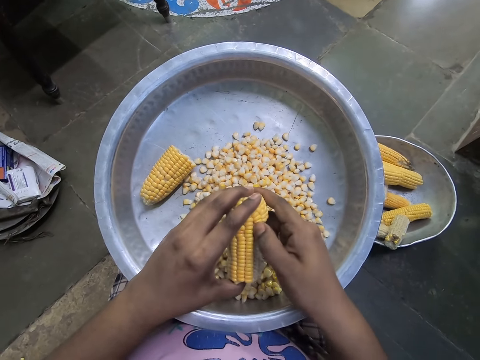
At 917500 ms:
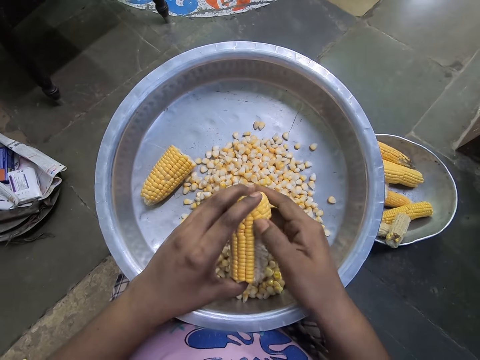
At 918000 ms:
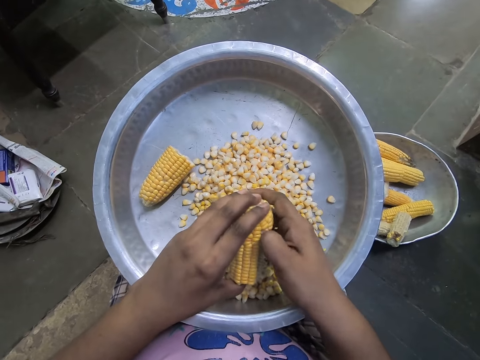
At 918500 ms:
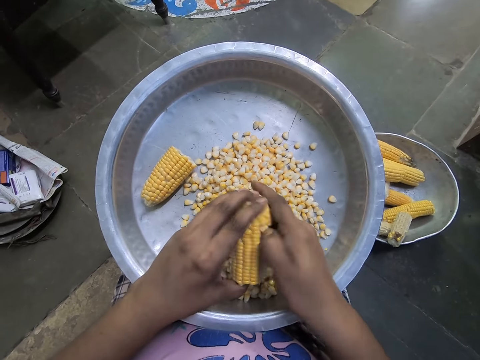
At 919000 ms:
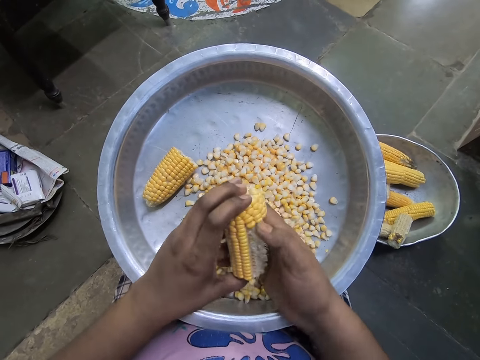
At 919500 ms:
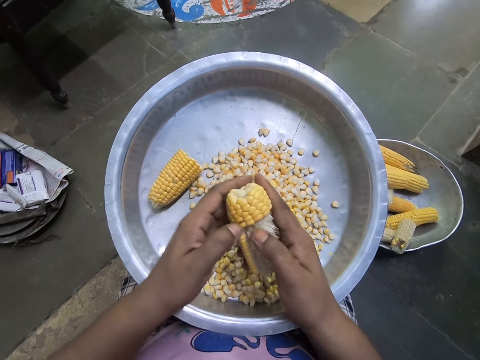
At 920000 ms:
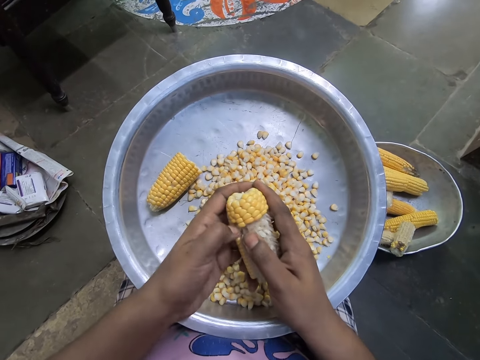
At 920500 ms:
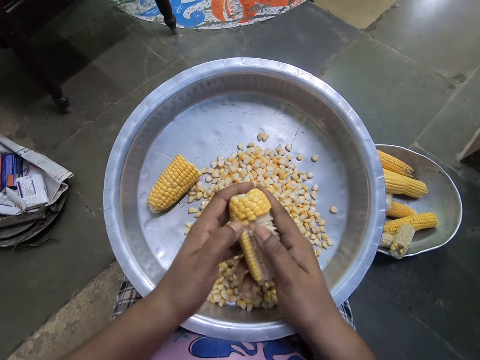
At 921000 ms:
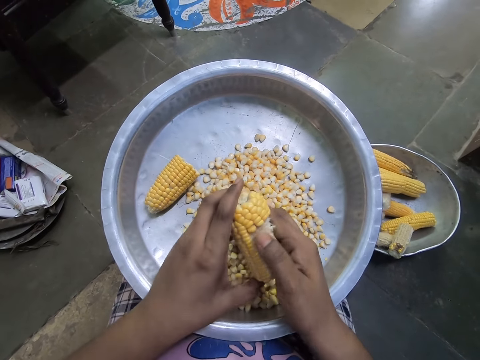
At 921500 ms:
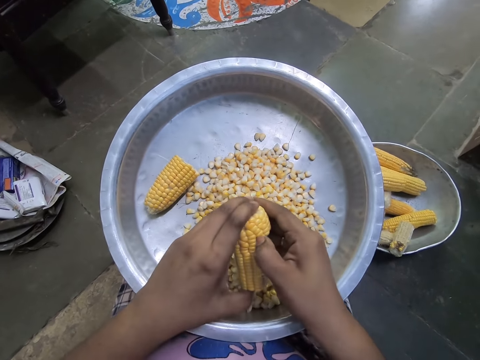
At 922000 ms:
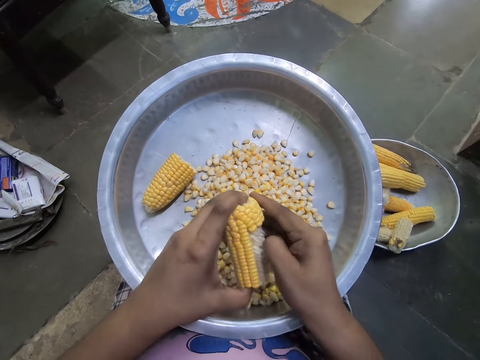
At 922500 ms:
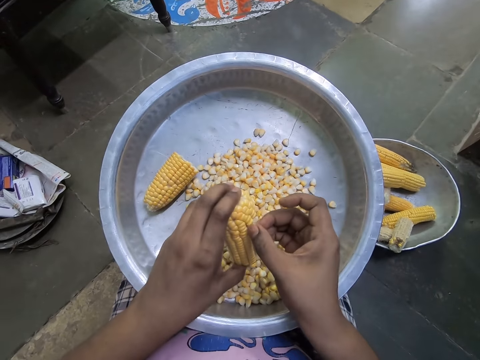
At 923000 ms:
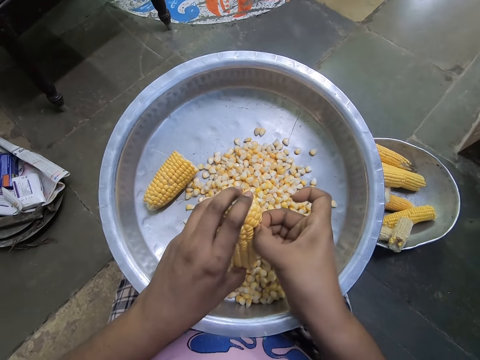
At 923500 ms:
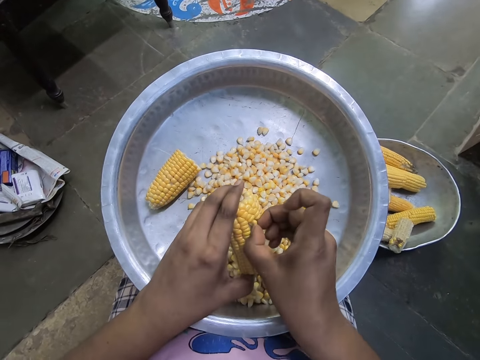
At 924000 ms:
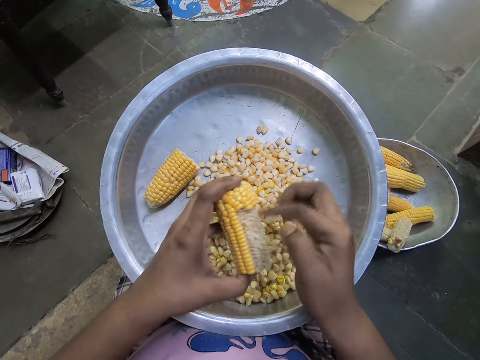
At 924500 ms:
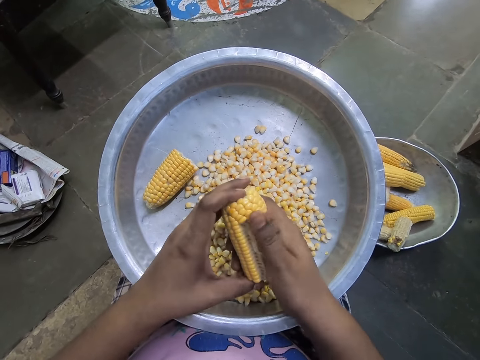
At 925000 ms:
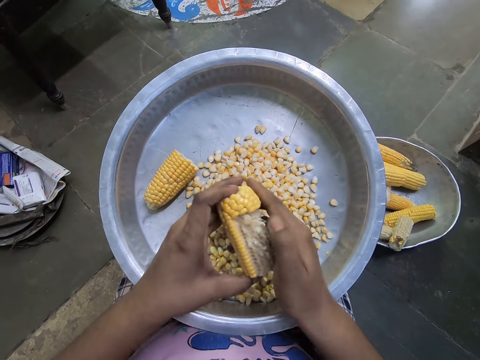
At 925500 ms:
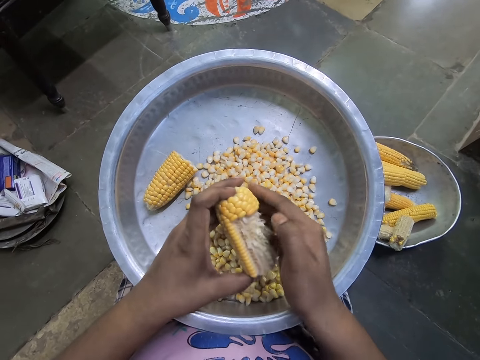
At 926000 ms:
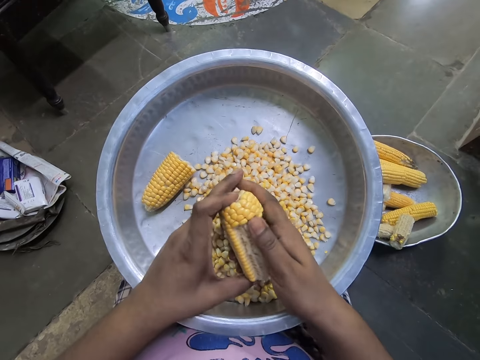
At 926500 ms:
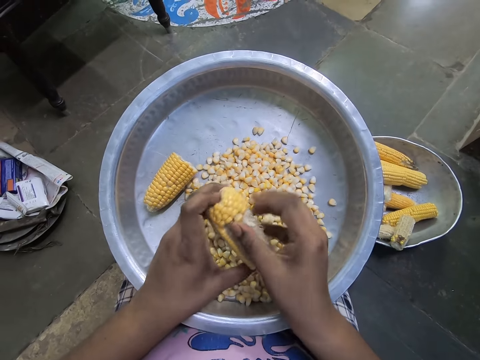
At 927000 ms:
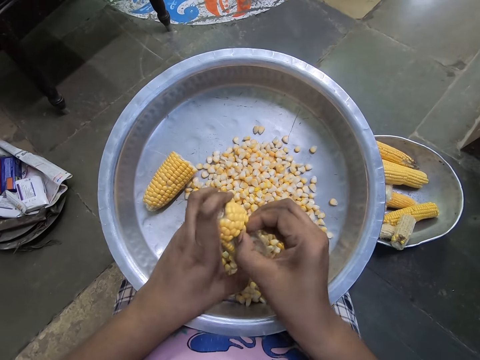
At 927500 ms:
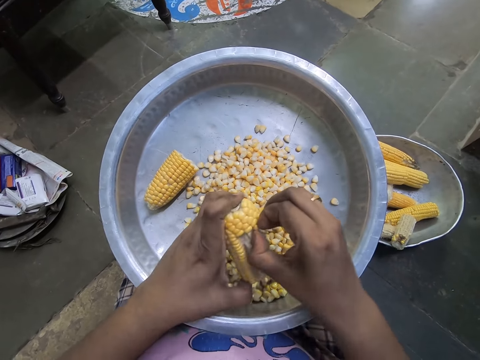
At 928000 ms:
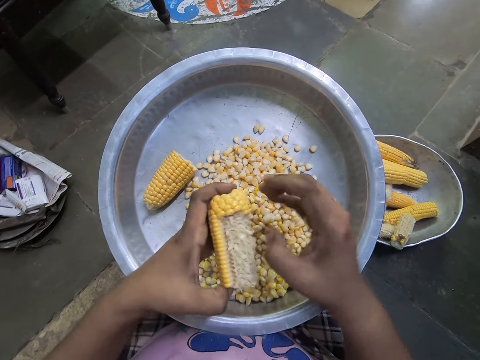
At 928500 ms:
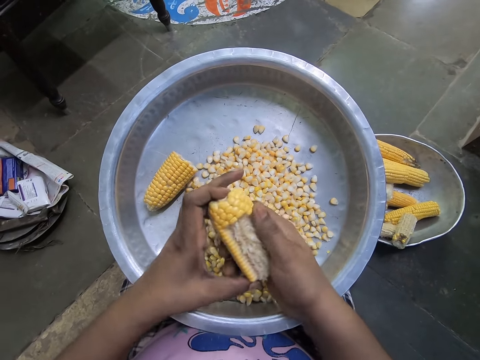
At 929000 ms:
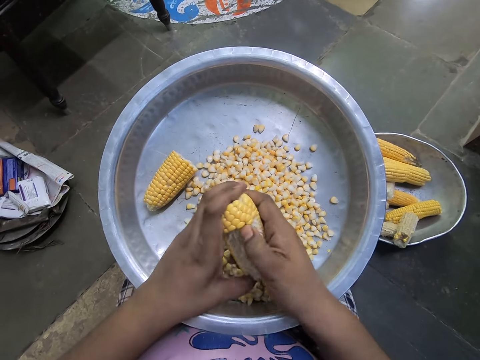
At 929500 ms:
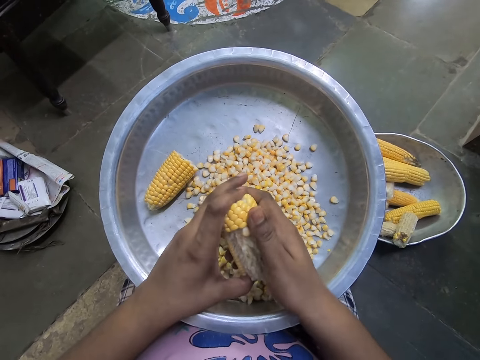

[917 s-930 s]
The camera wearer shells corn from the corncob into the stainless tray on her lap with her left hand. She shells corn from the corncob into the stainless tray on her lap with her right hand.

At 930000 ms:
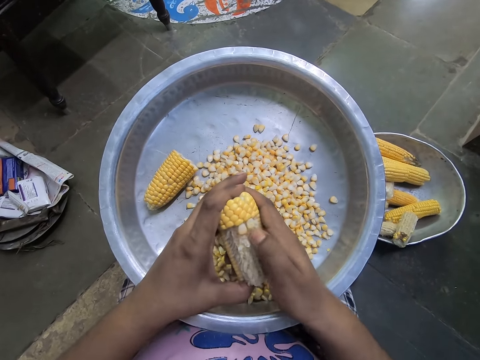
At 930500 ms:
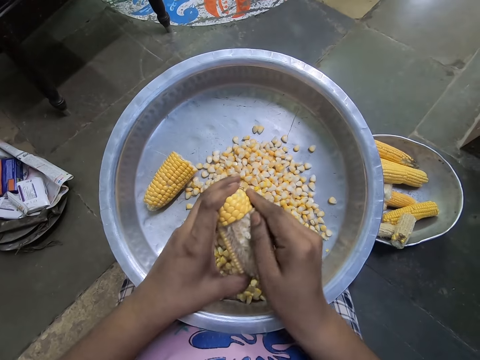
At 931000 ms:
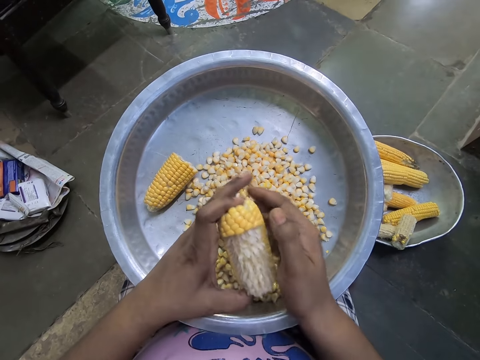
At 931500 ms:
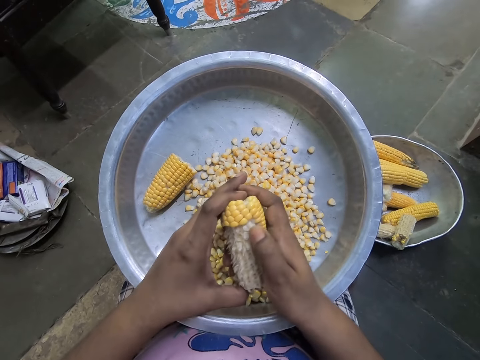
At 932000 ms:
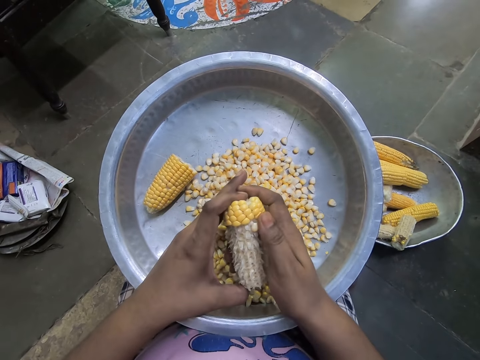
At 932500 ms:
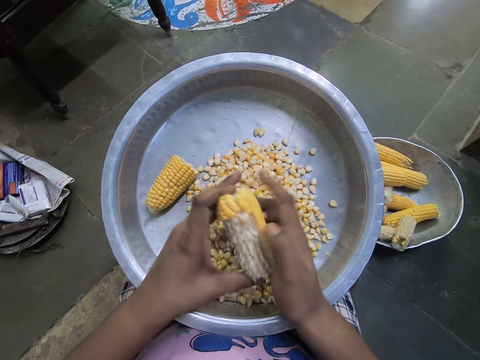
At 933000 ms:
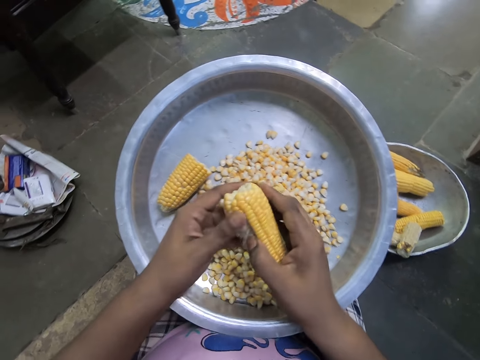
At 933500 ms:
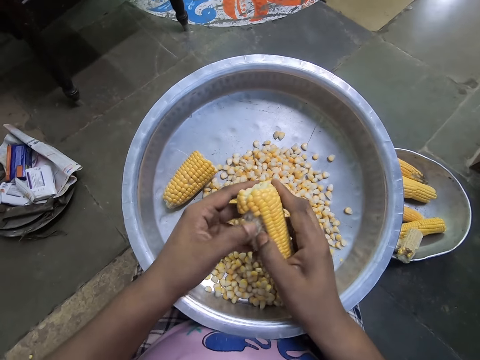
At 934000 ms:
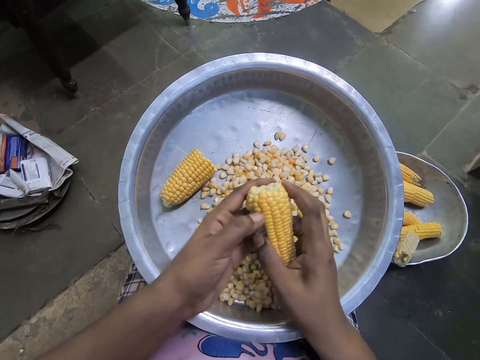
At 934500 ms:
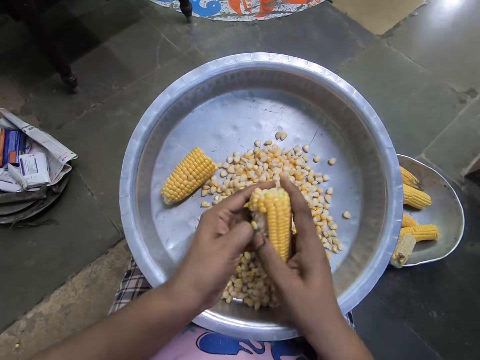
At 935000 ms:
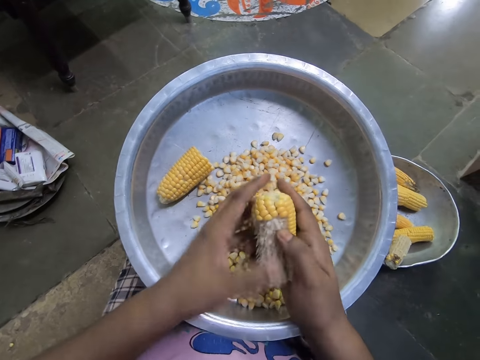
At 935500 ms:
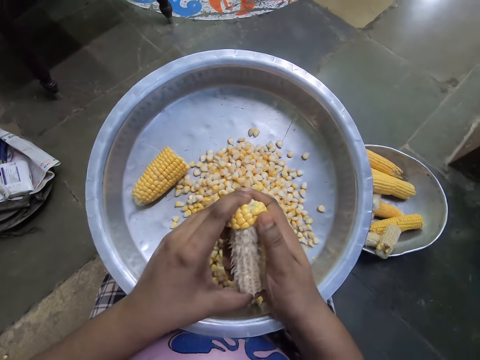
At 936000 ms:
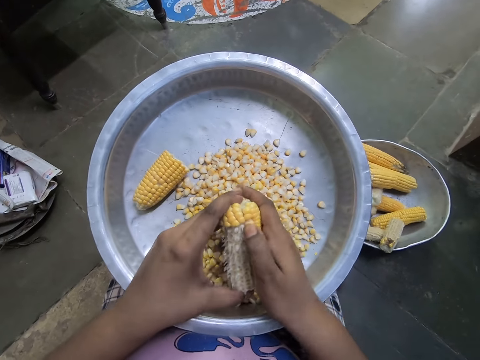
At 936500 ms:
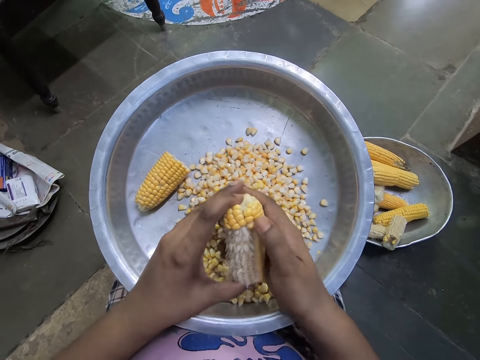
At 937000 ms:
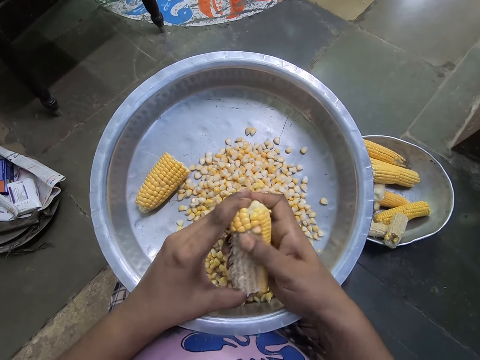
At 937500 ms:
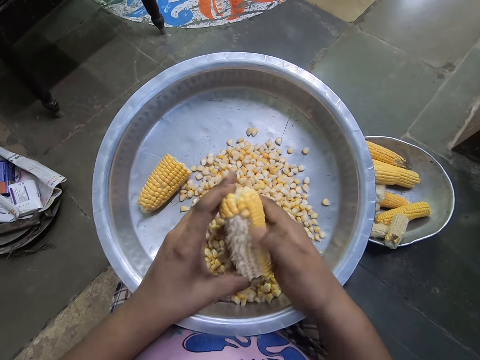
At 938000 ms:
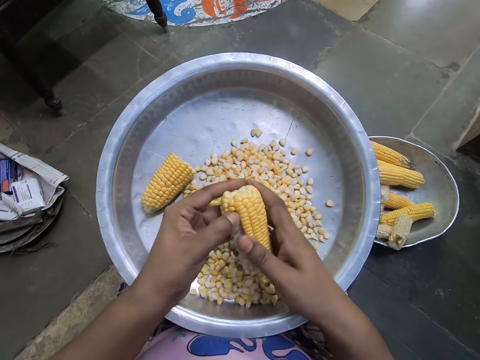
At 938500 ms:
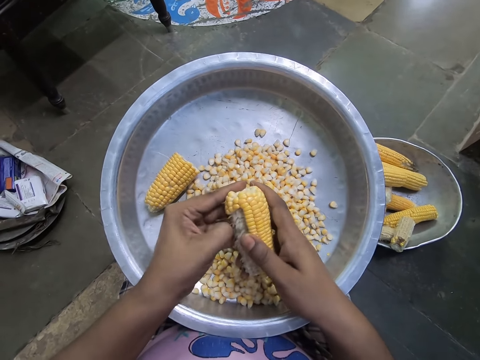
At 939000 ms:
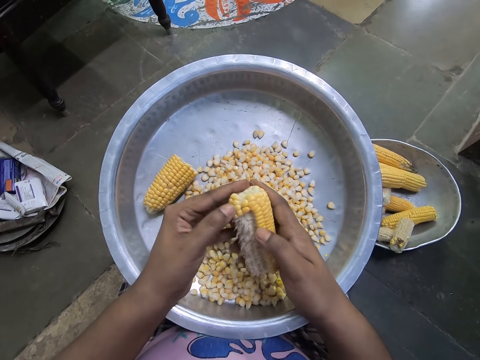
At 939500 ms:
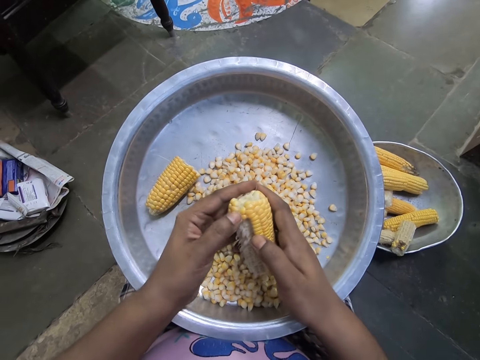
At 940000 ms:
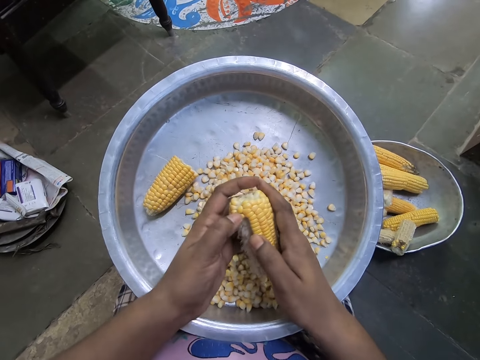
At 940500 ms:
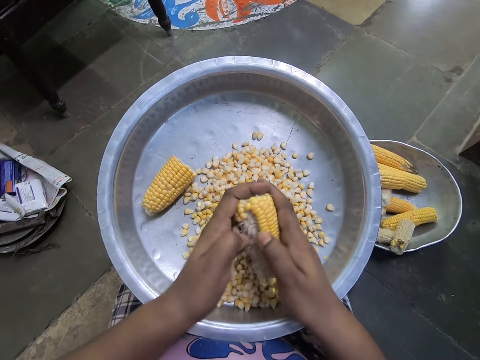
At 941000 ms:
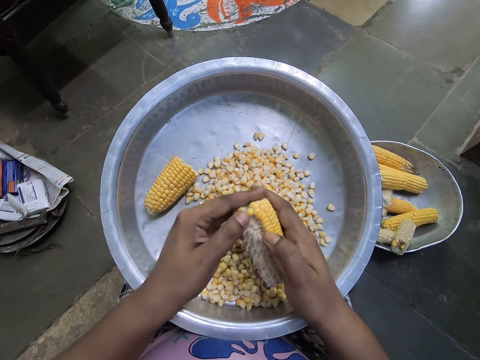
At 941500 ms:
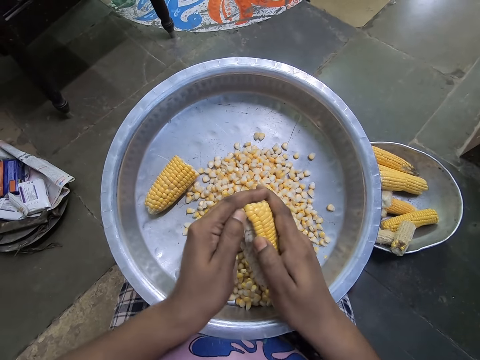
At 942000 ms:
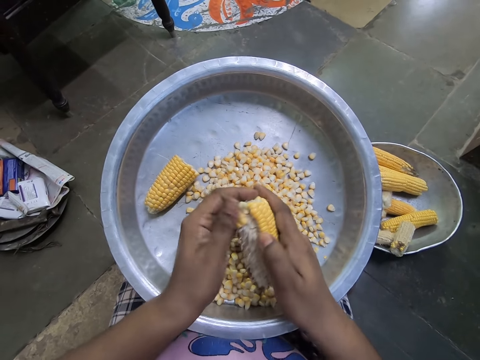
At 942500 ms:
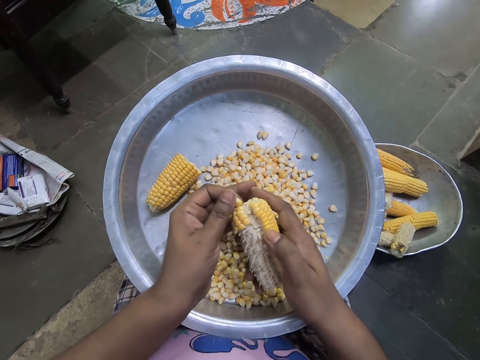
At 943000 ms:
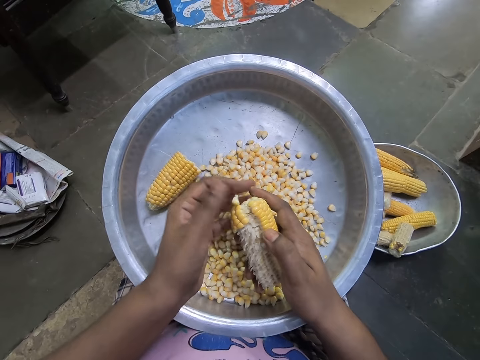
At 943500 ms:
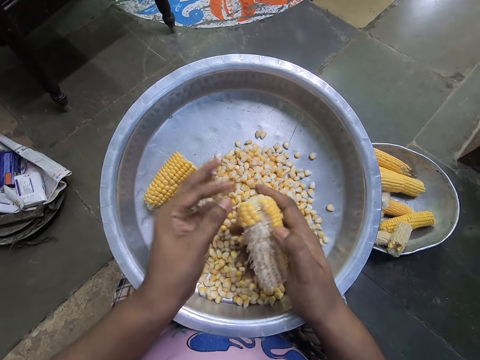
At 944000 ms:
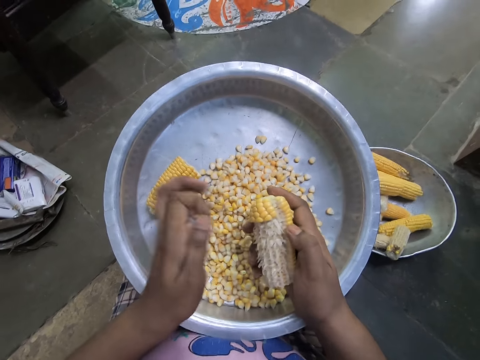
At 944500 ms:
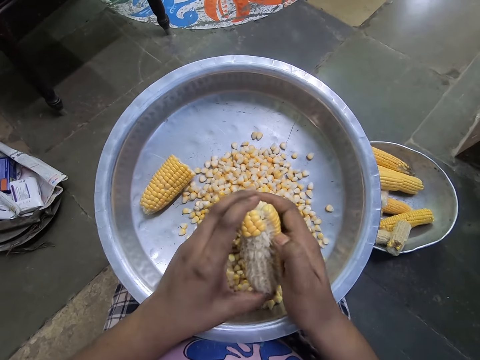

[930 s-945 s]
The camera wearer rotates the corncob in her hands. She shells corn from the corncob into the stainless tray on her lap with her left hand. She shells corn from the corncob into the stainless tray on her lap with her right hand. She rotates the corncob in her hands. She shells corn from the corncob into the stainless tray on her lap with her left hand.
